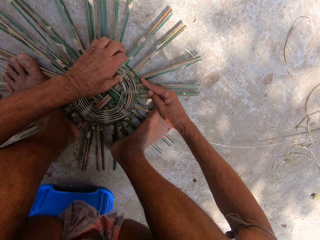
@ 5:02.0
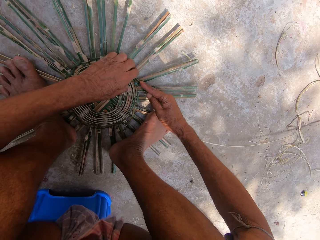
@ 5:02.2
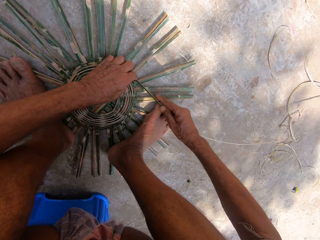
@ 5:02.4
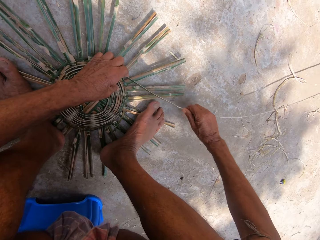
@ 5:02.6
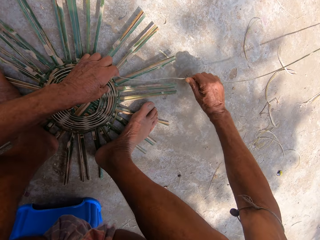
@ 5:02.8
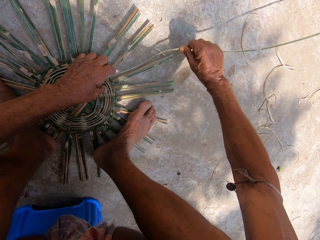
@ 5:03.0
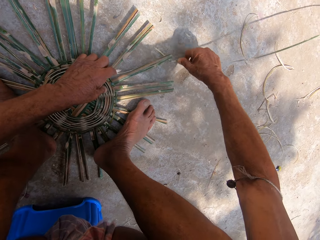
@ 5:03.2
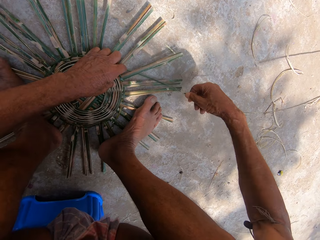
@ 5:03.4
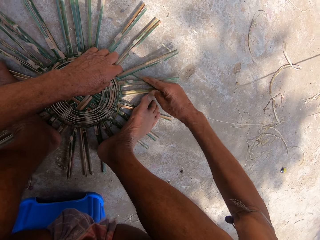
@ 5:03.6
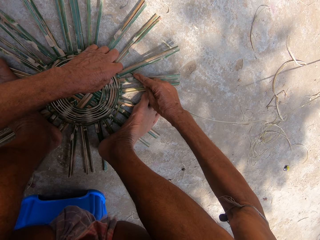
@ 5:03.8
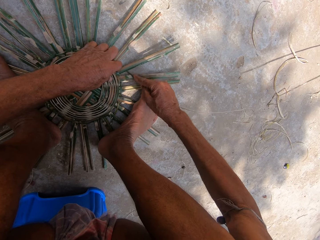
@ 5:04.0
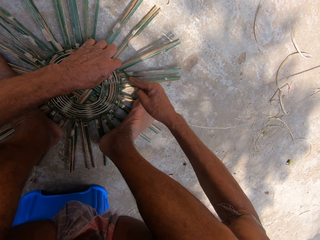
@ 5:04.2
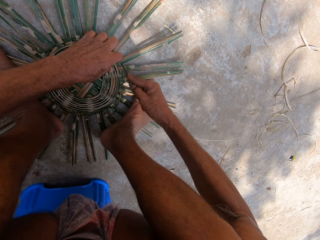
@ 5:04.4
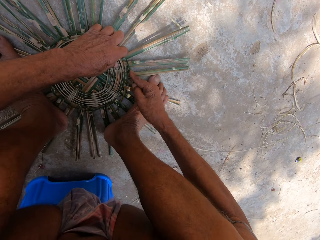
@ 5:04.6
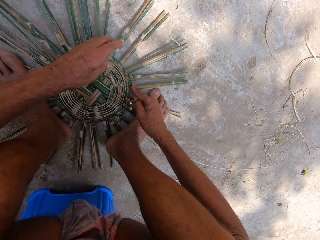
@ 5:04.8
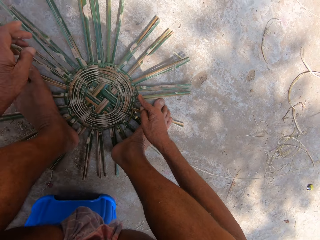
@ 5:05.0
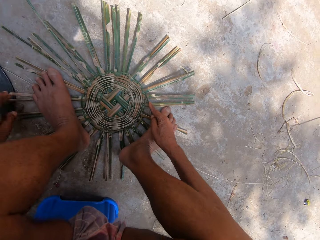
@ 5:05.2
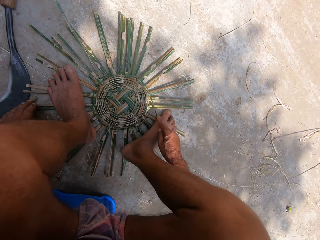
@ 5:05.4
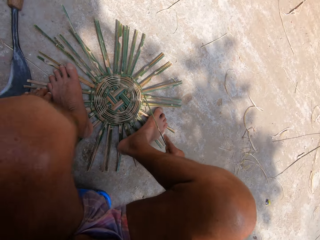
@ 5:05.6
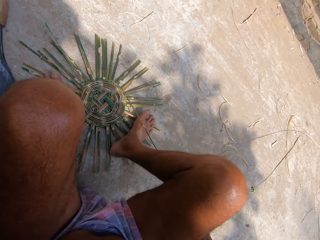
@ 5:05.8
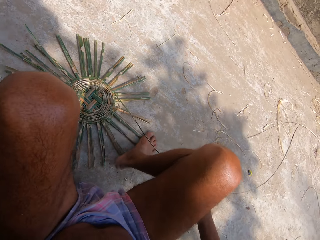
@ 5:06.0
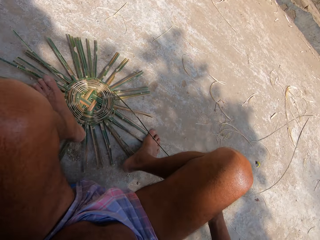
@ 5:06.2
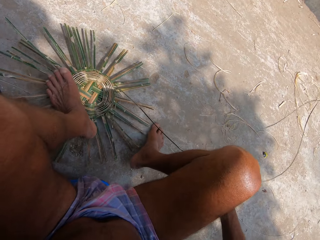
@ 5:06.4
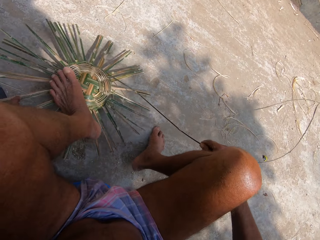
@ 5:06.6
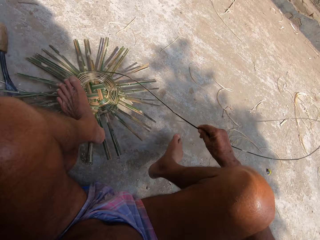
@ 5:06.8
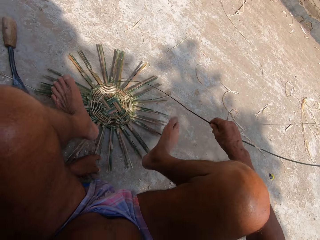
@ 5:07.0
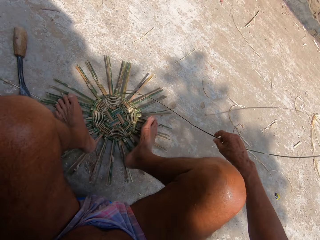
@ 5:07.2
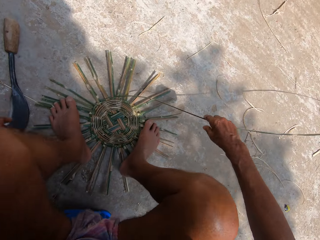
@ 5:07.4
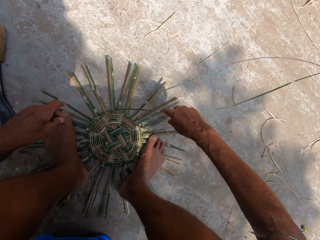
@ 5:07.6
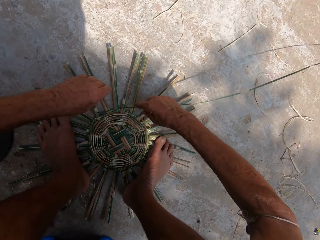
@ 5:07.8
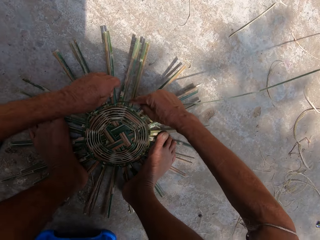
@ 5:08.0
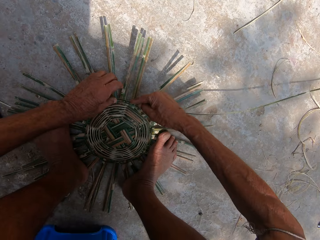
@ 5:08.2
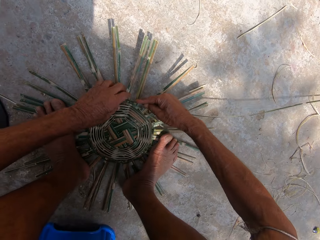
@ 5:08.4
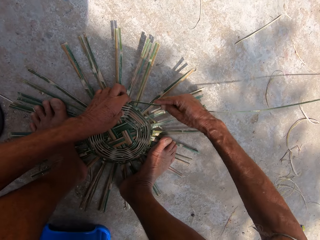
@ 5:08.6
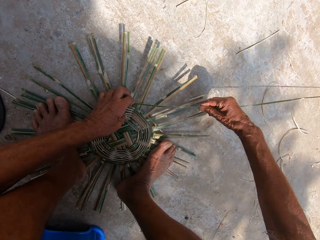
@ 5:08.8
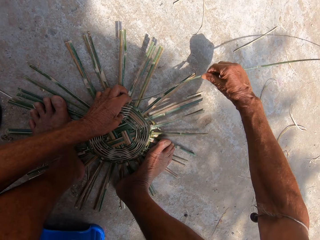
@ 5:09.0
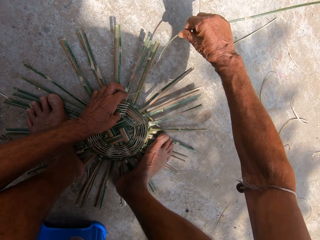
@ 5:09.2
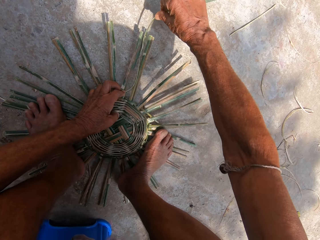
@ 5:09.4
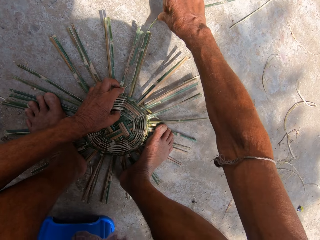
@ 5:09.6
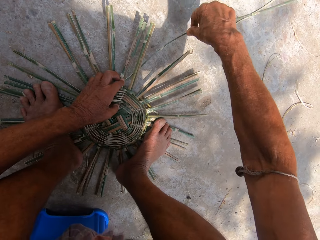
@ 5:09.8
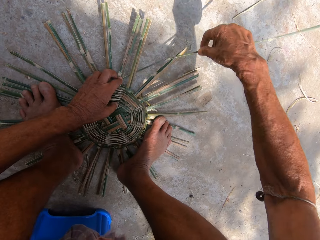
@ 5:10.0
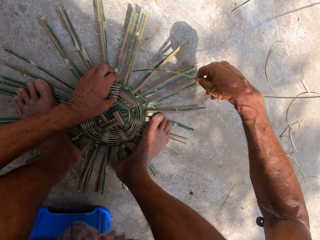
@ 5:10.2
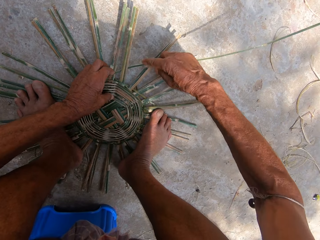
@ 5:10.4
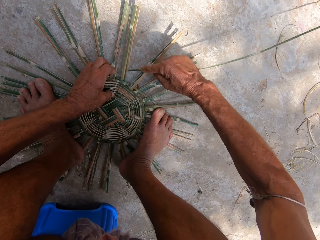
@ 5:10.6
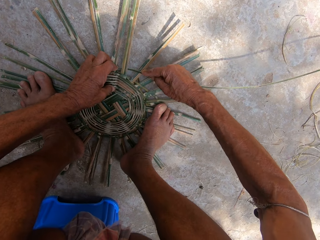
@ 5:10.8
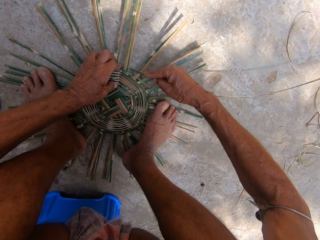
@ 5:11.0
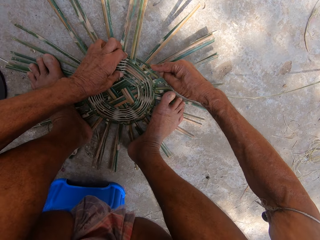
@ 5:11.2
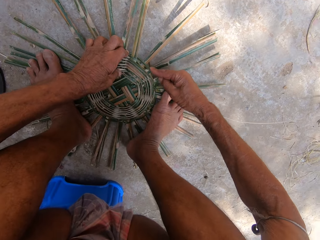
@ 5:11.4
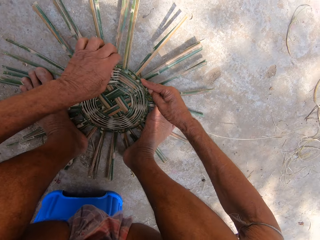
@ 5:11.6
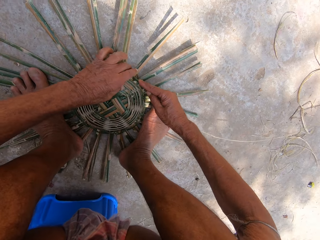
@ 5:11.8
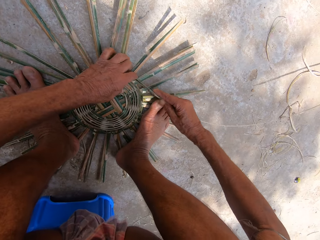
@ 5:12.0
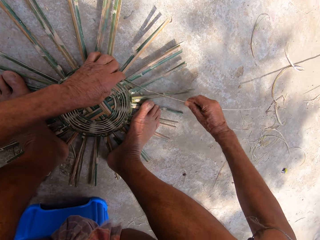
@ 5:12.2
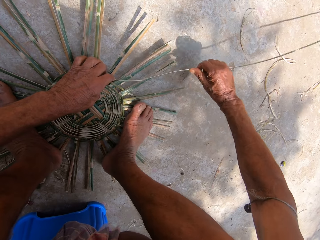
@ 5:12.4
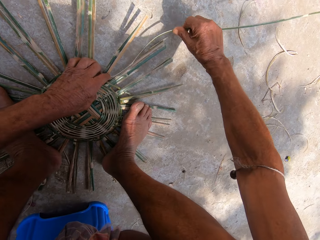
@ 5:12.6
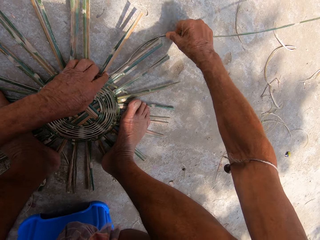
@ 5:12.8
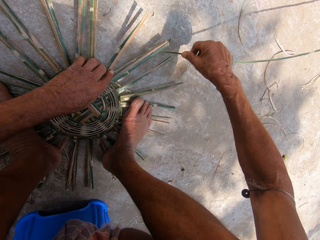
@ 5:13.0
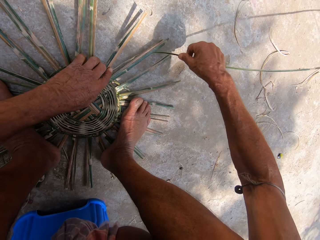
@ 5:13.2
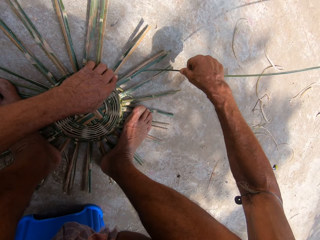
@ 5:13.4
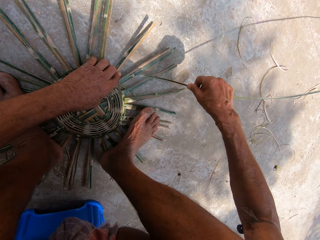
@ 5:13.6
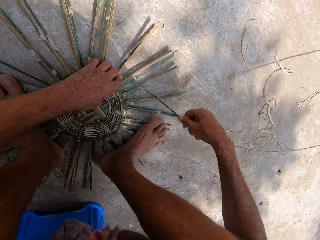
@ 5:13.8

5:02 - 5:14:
The camera wearer adjusts the basket on the floor with his left hand.

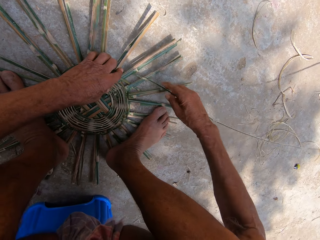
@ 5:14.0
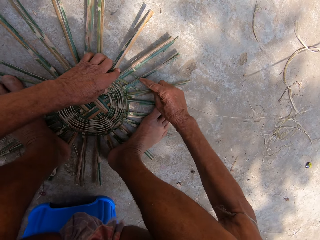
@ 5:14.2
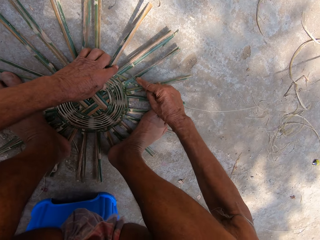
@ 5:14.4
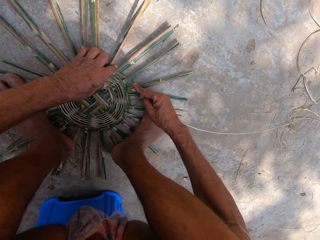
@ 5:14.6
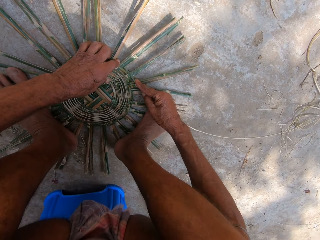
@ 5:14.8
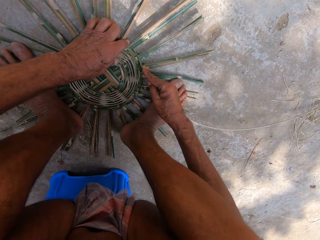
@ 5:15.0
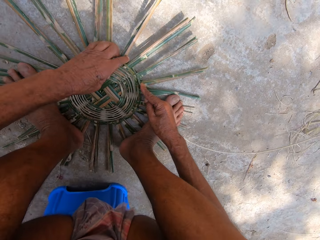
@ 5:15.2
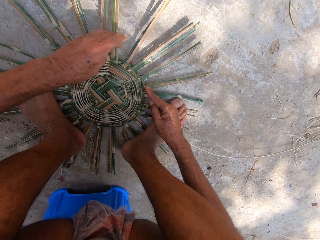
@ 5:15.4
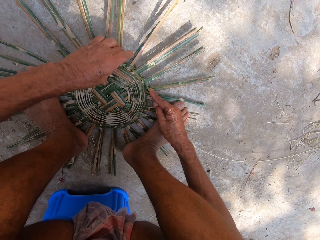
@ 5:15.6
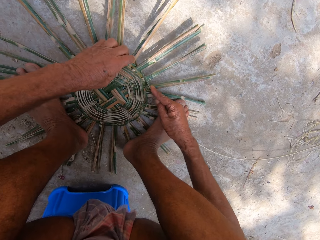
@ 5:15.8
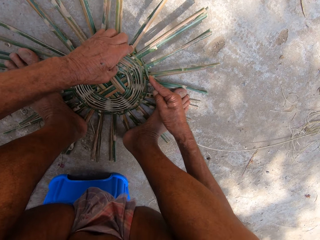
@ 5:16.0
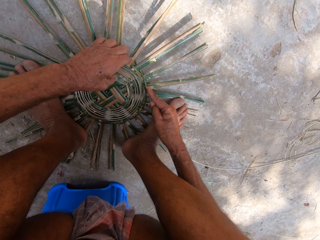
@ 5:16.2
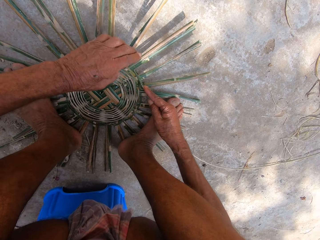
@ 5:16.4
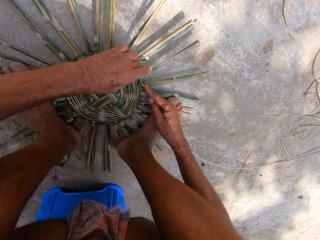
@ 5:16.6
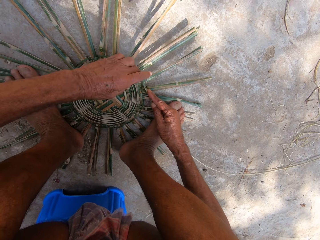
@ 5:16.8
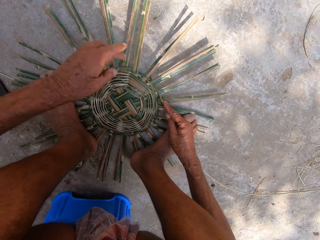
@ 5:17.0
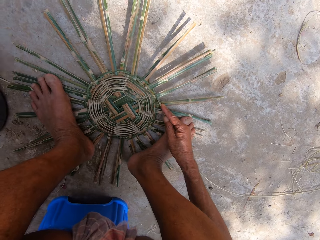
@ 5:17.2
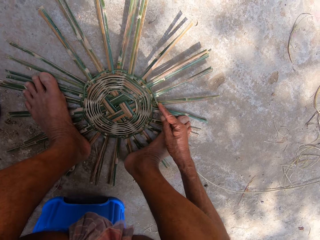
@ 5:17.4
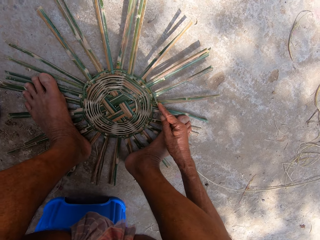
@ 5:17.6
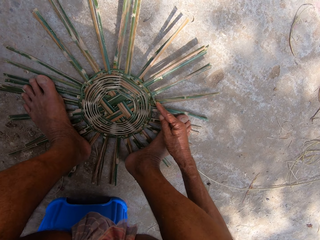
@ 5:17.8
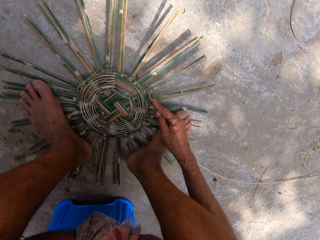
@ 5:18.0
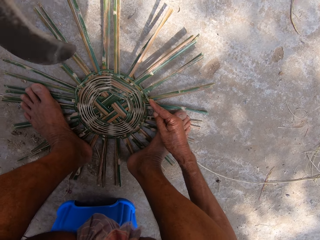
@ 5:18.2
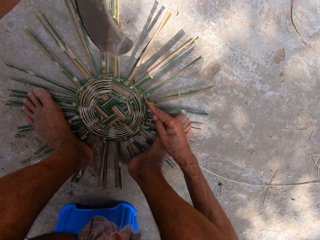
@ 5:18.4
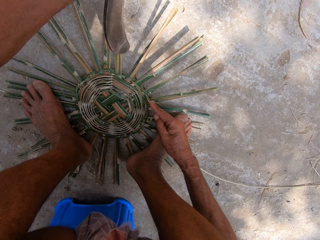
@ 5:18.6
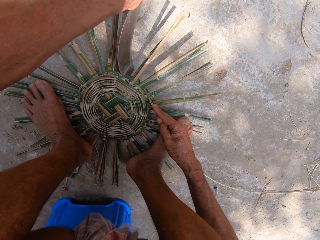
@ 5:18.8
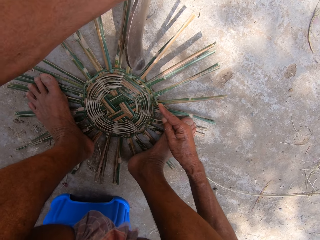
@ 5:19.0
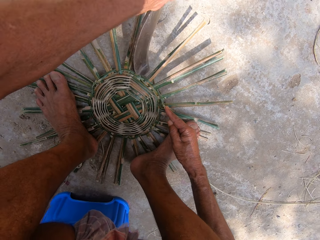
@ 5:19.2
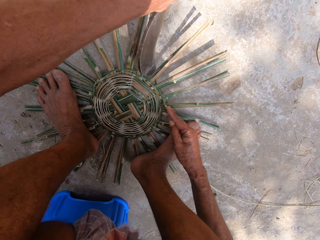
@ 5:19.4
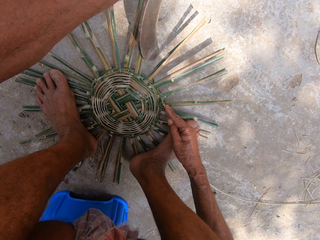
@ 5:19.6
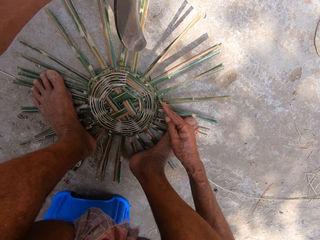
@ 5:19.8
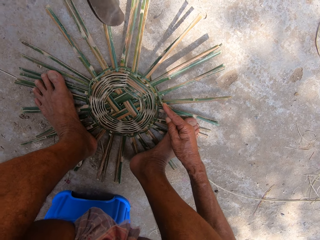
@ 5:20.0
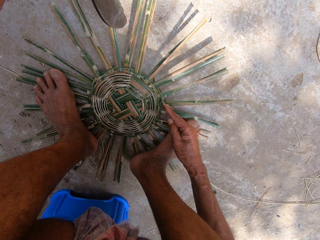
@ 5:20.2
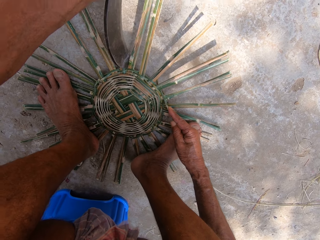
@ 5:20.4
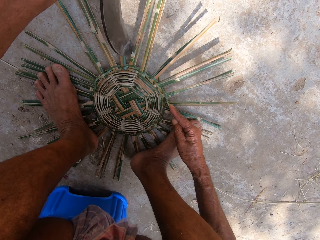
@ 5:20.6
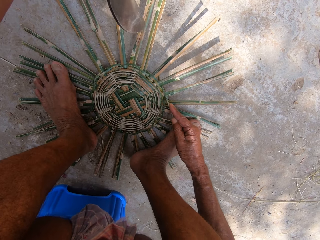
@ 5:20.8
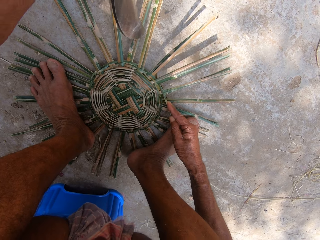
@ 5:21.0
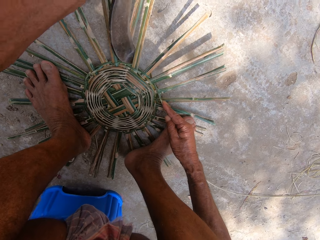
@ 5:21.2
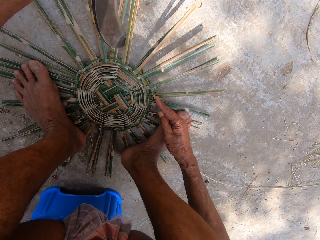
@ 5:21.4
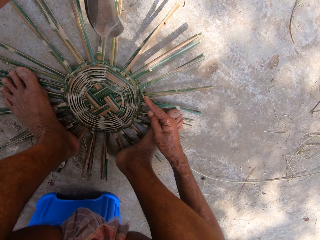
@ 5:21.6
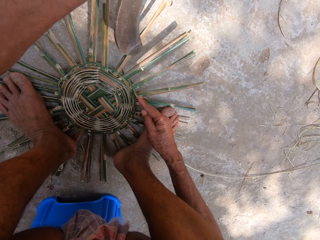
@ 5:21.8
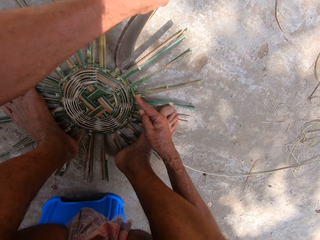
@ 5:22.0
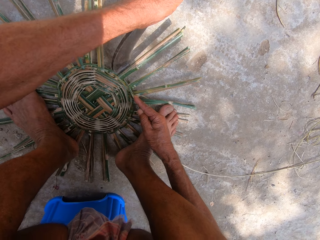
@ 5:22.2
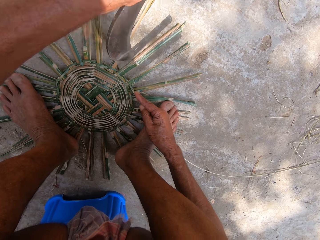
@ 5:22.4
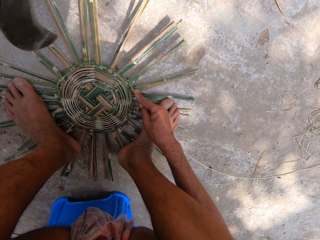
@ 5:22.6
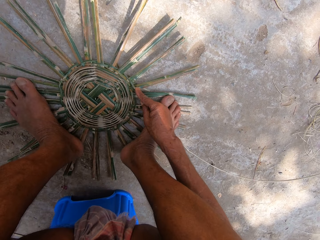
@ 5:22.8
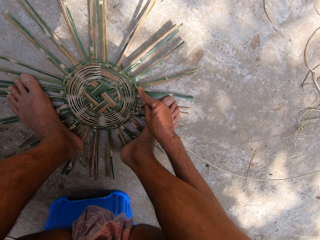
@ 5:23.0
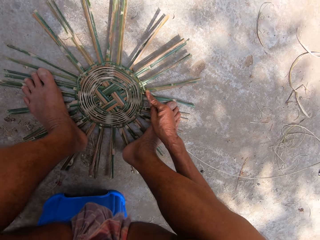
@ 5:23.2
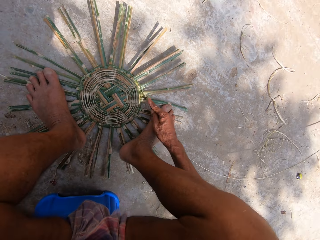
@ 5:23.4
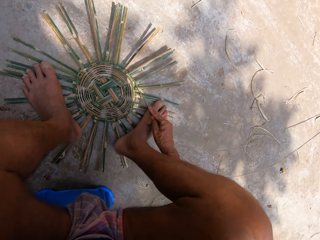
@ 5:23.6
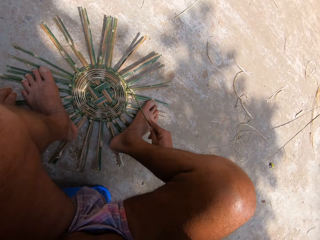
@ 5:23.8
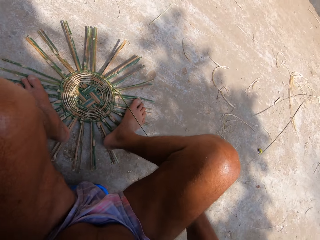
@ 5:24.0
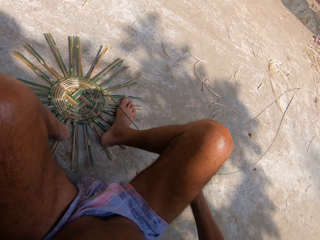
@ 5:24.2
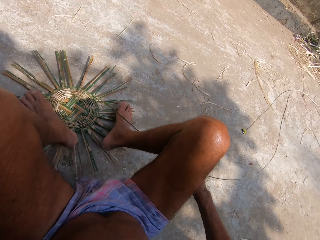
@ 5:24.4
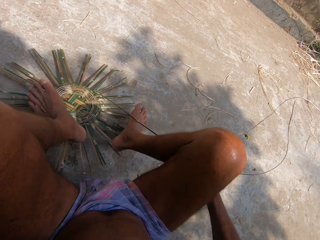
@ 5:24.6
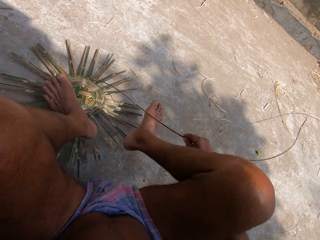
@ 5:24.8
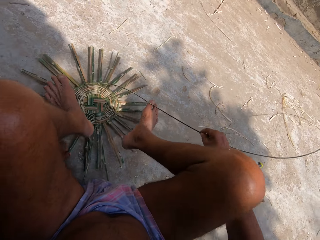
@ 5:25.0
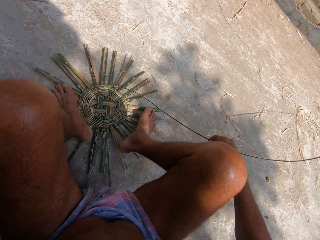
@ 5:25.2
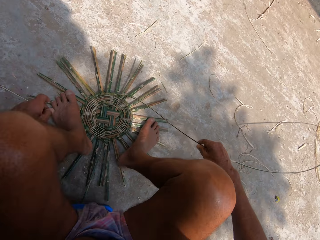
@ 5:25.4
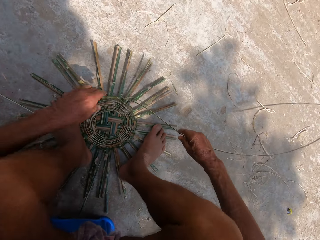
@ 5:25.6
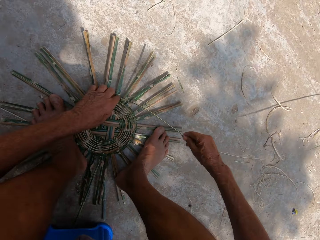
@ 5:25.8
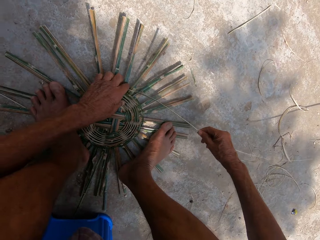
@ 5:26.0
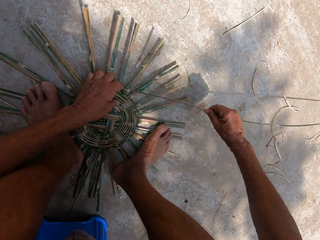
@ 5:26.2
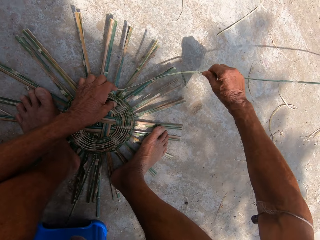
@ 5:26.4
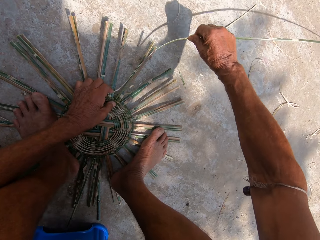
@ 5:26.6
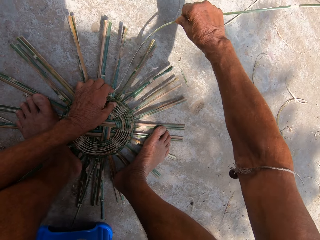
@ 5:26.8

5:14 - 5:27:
The camera wearer picks up the sickle from the floor with his left hand. He hits the basket on the floor with the sickle in his left hand. He drops the sickle on the floor with his left hand. He adjusts both legs from the basket on the floor. He adjusts the basket on the floor with his left hand. He weaves the basket with bamboo strips on the floor with both hands.
